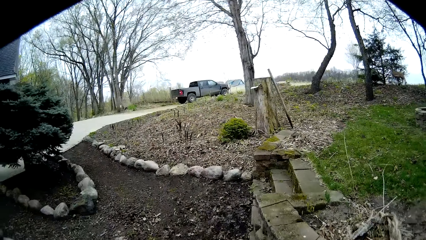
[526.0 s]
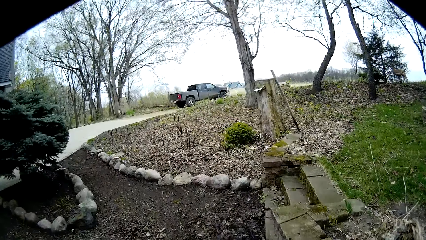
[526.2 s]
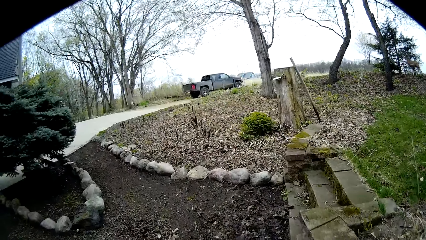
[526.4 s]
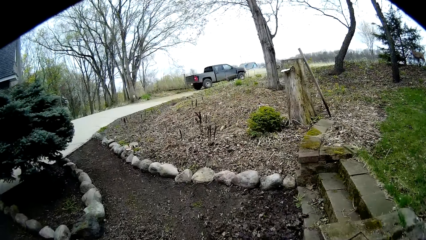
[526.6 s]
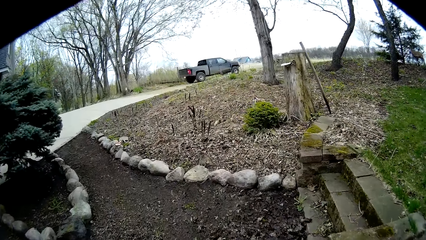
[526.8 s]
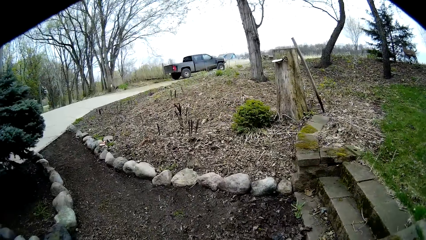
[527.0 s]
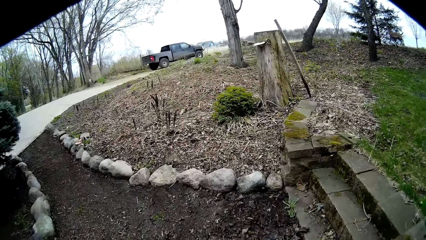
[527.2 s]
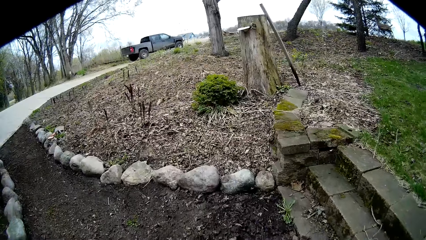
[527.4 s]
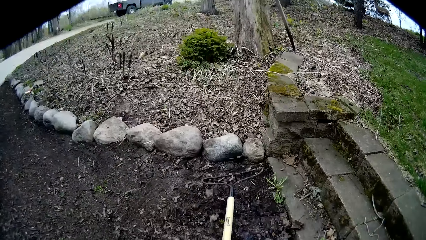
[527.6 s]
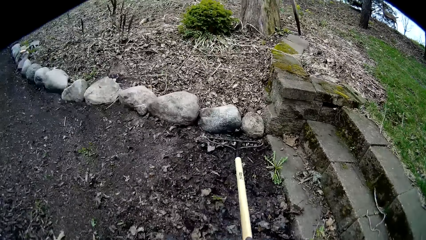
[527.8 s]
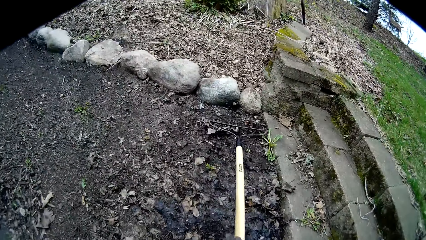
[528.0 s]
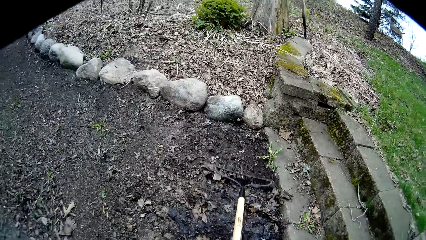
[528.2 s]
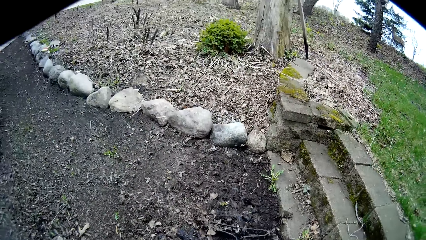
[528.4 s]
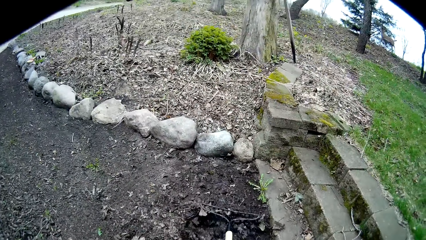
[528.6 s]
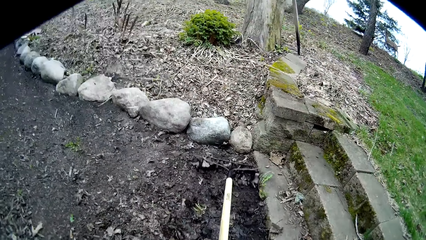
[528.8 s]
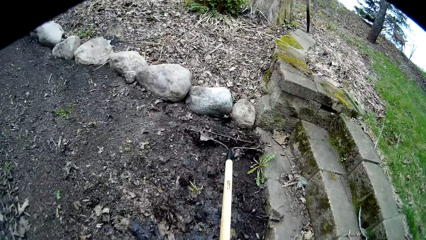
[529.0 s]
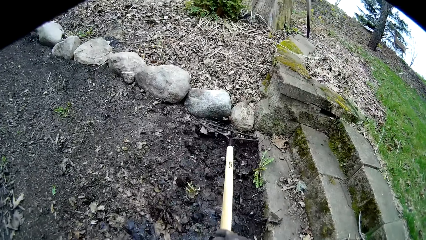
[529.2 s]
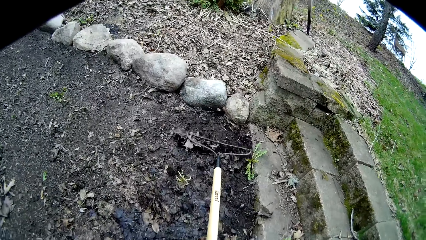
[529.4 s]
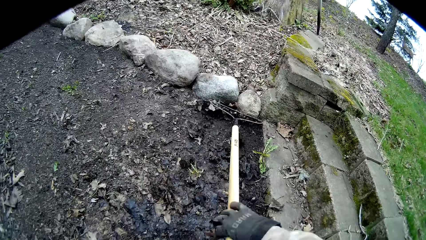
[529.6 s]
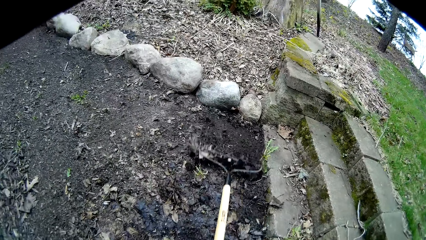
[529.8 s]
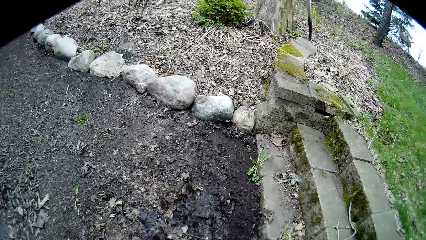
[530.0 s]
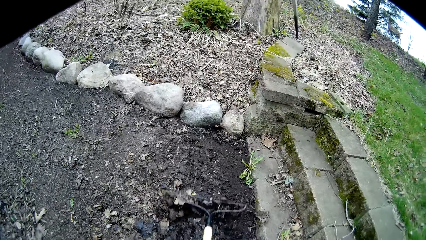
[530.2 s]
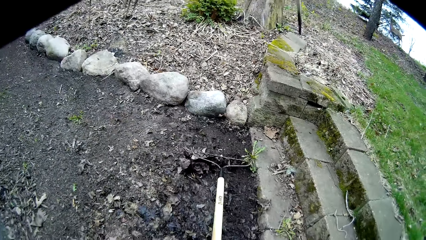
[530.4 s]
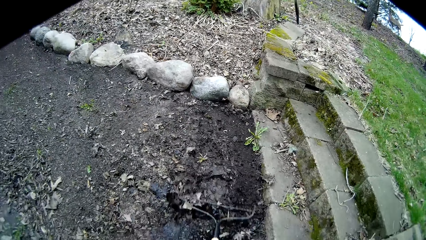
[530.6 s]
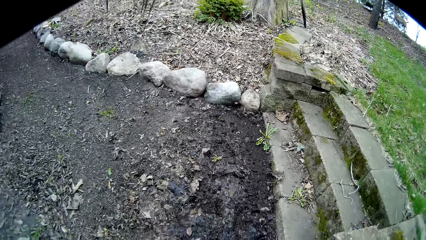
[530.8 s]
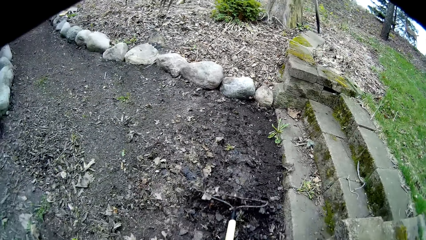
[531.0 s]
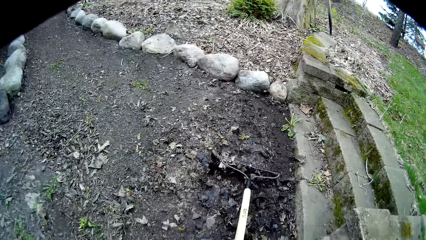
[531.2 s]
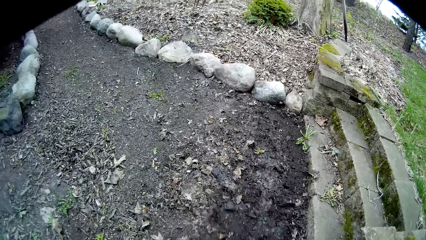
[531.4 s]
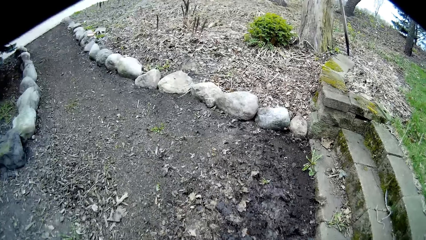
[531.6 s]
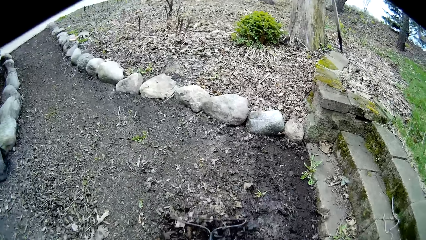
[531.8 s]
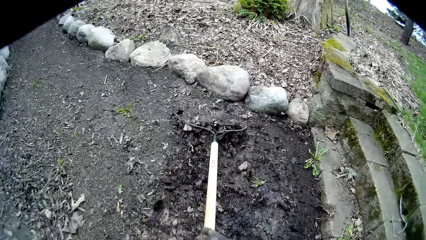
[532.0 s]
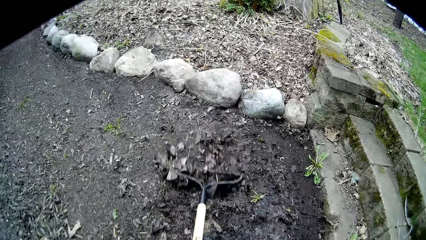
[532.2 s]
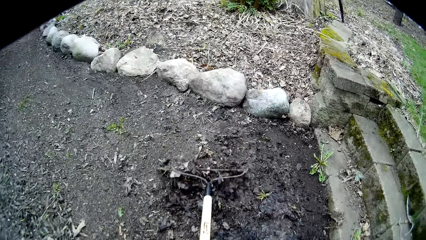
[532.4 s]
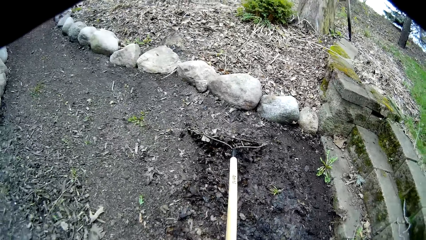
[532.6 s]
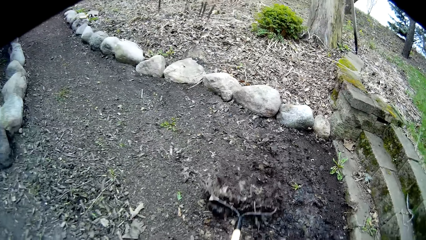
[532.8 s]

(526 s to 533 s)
The camera wearer sweeps the ground with the rake in his right hand.

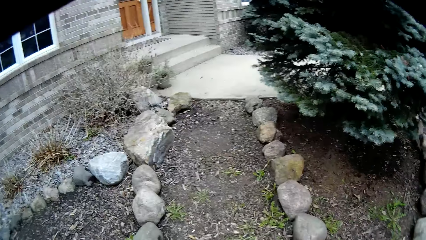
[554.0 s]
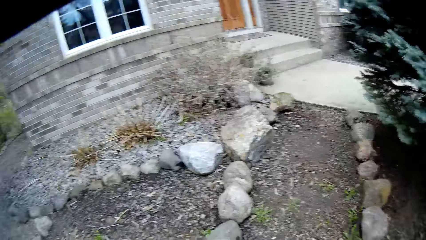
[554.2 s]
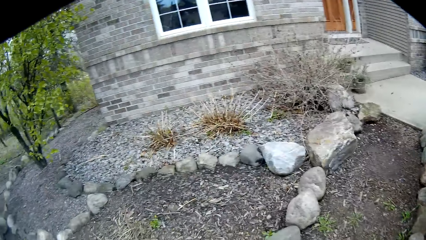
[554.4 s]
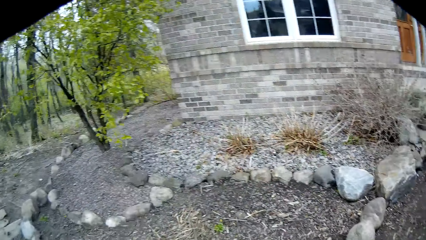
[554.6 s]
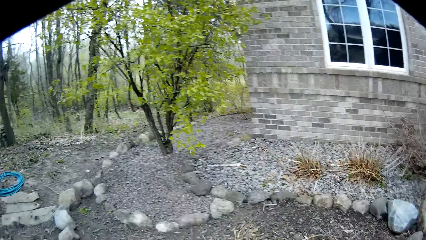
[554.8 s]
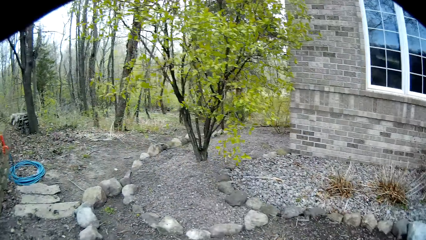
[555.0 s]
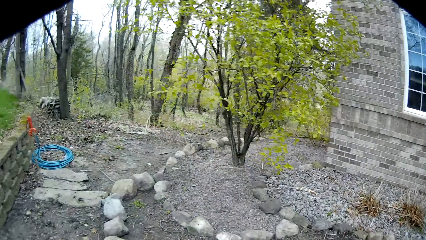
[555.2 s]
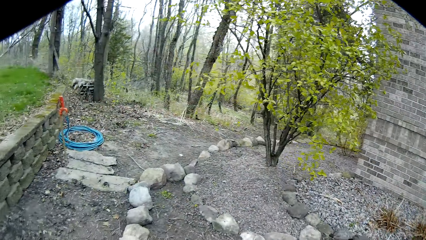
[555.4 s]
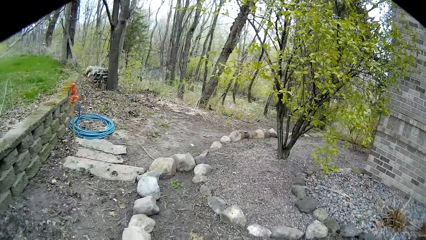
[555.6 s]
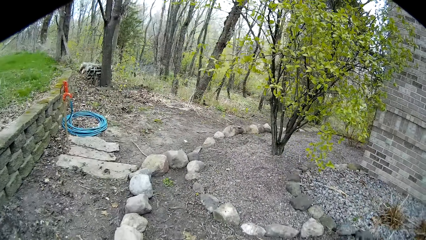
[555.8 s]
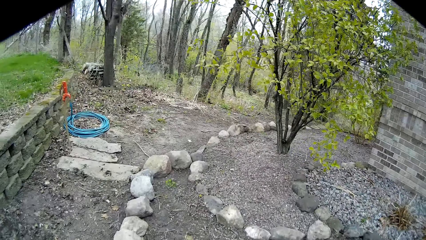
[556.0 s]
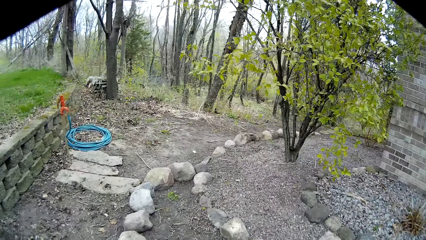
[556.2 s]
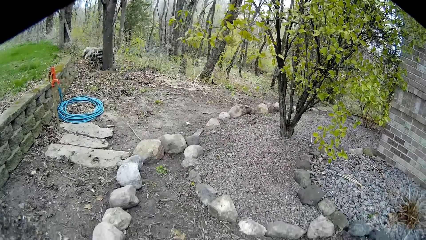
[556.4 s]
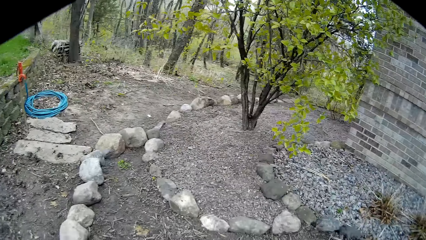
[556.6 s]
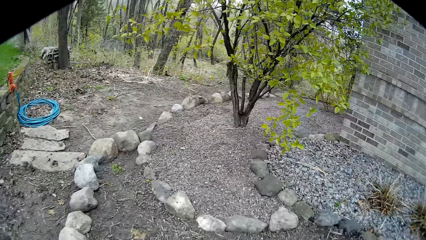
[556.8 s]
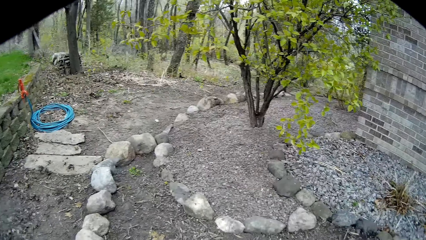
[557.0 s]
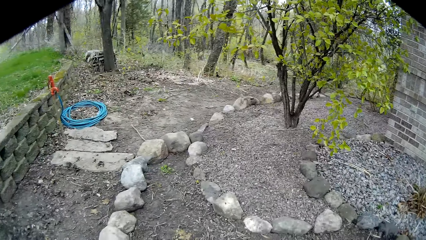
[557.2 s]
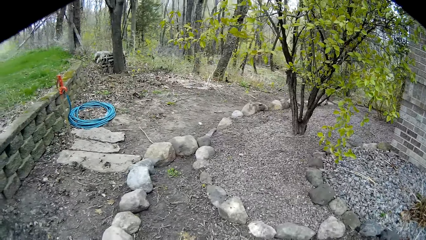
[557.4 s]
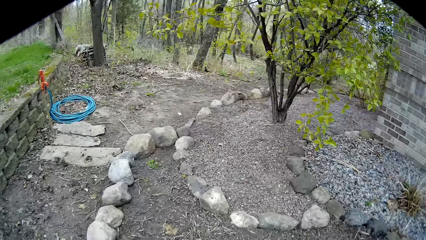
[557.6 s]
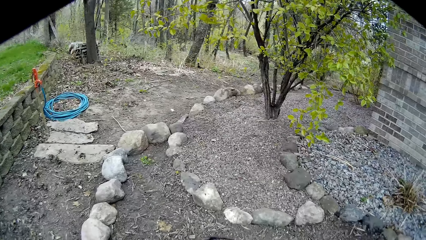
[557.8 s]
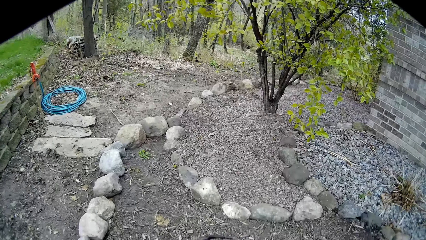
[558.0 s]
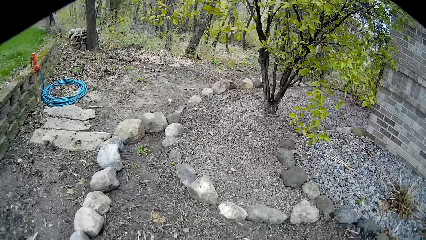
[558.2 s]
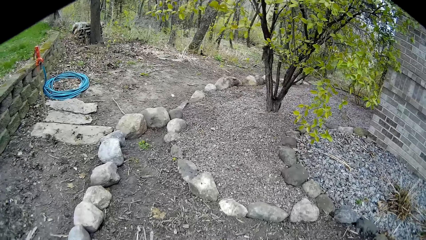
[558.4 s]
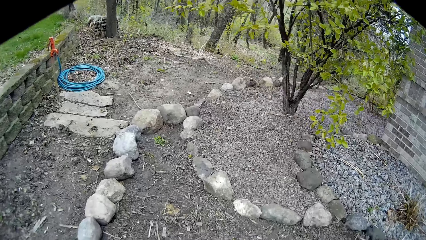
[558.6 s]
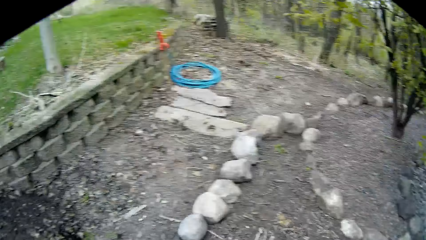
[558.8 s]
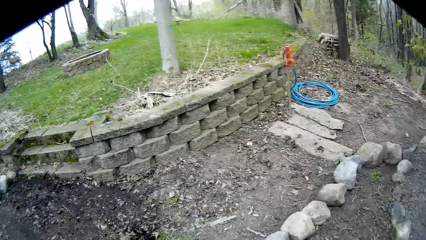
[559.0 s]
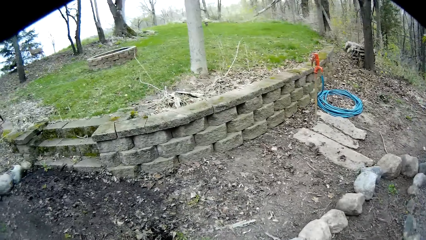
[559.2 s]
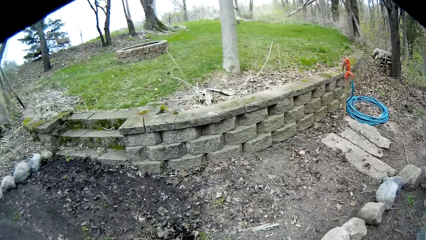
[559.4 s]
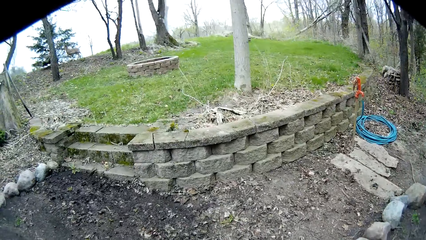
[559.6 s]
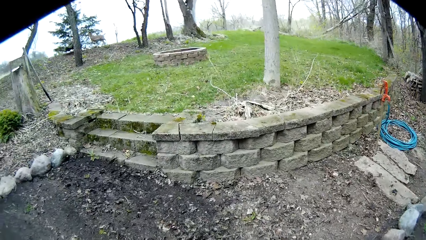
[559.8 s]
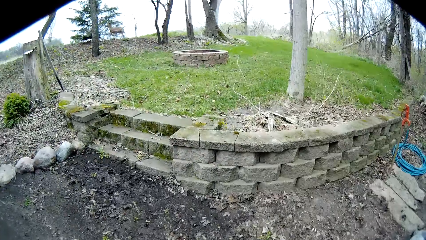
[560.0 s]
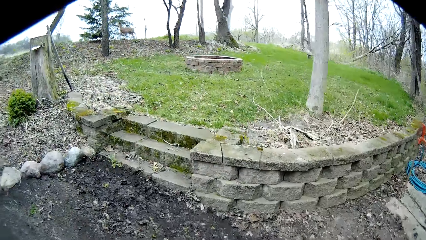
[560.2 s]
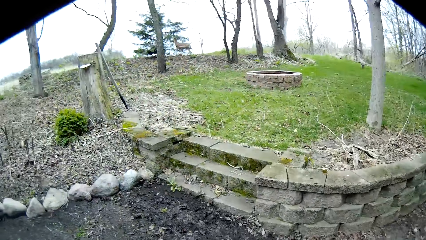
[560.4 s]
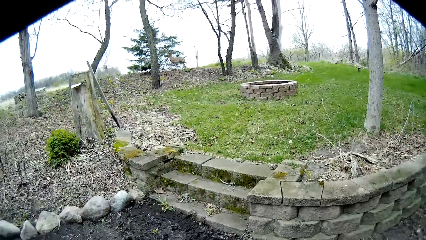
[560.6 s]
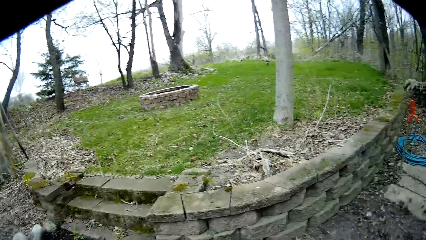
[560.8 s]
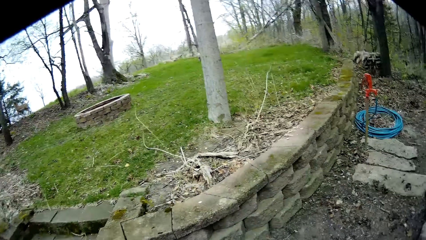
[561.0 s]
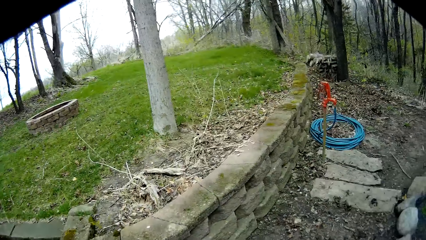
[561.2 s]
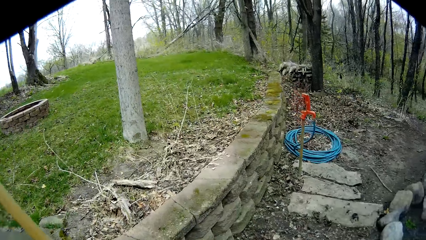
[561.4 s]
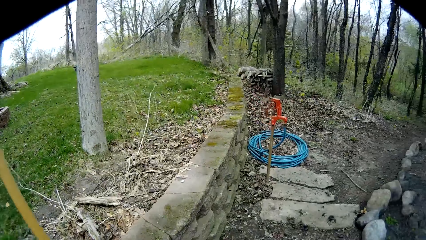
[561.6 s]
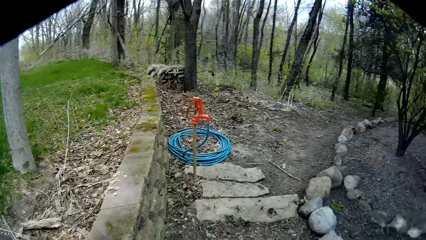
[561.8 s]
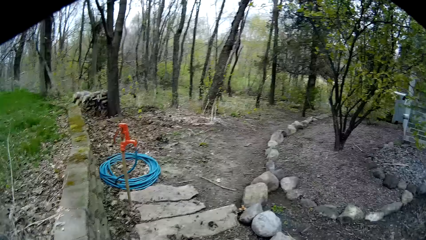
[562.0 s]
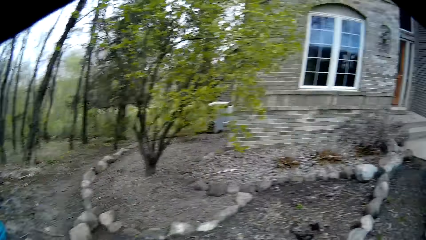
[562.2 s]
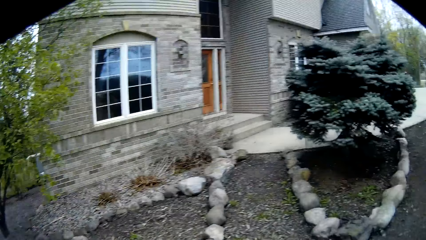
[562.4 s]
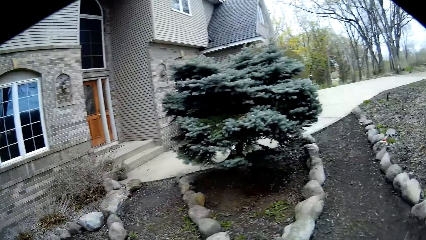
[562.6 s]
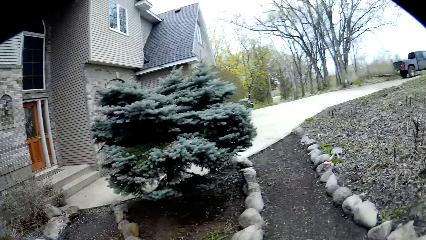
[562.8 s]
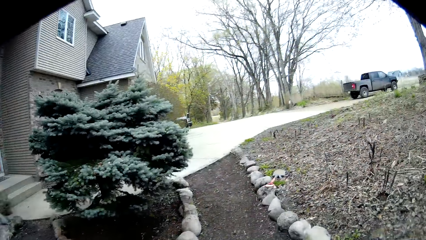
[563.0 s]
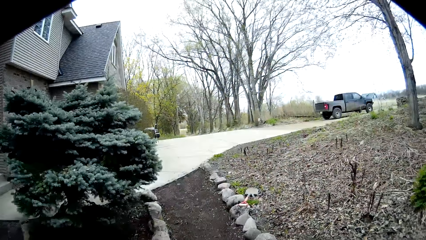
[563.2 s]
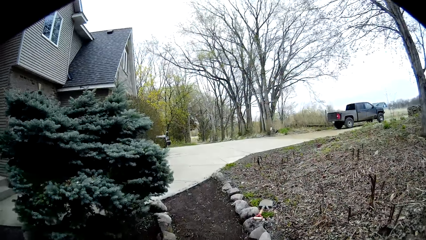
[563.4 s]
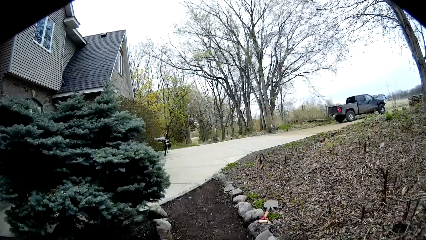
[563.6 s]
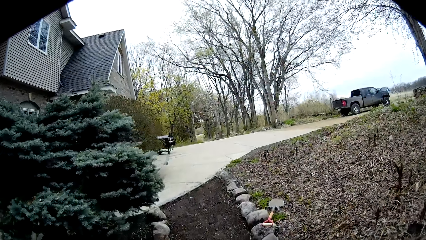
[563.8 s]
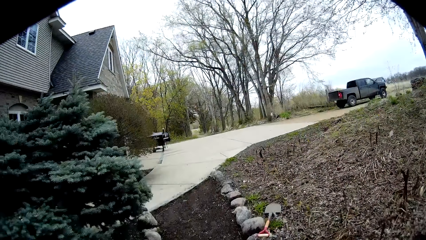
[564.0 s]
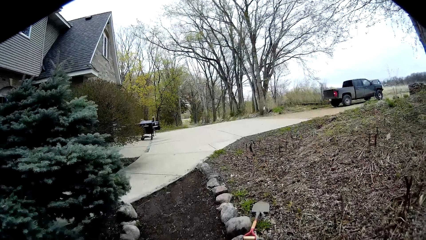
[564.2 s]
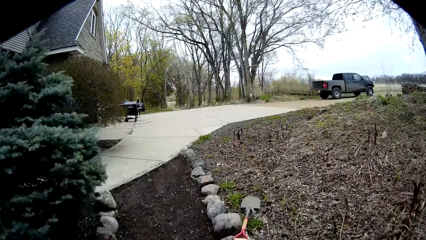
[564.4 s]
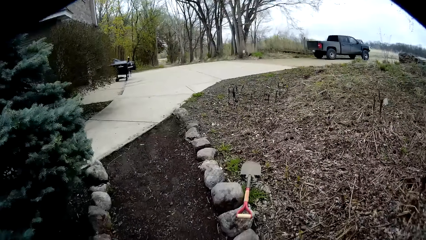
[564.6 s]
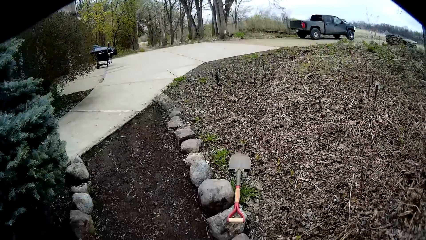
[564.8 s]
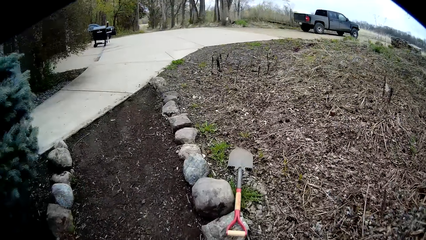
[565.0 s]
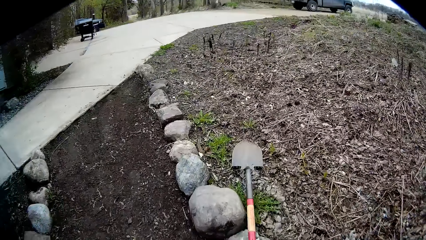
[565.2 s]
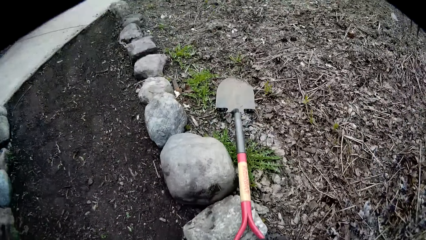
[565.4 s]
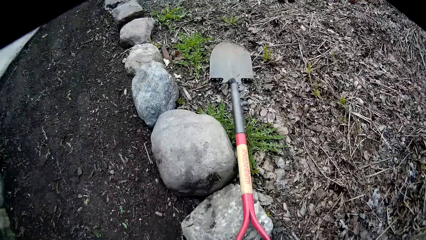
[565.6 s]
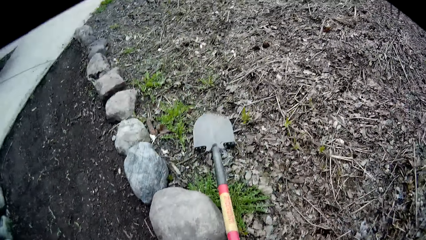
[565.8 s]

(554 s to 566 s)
The camera wearer turns around. They look around. They turn around. They walk a few steps on the pathway.
